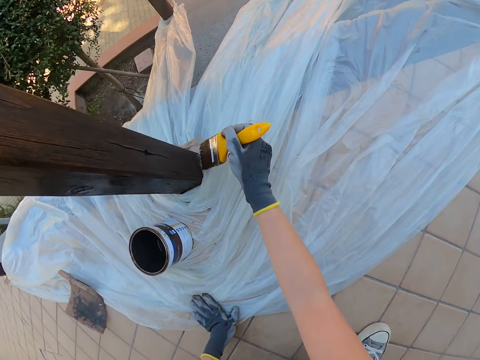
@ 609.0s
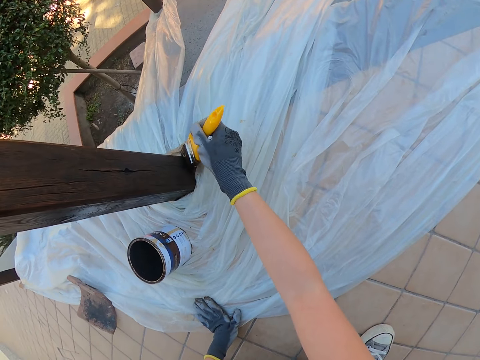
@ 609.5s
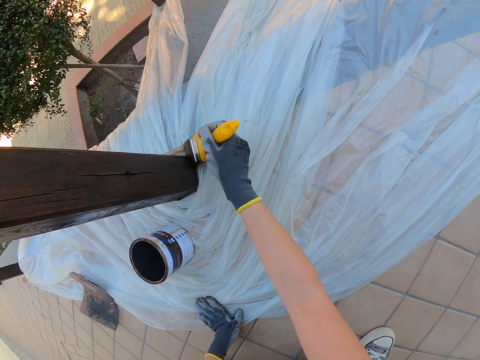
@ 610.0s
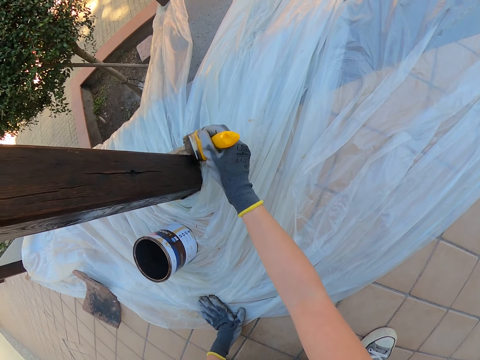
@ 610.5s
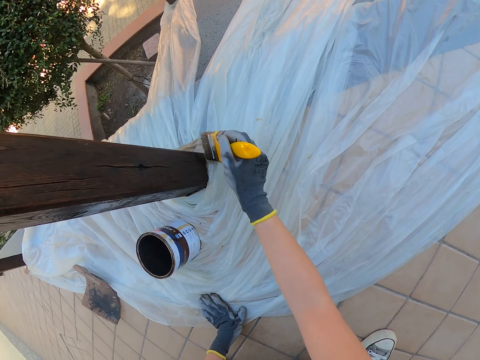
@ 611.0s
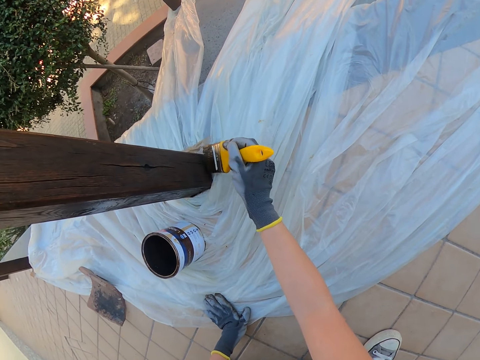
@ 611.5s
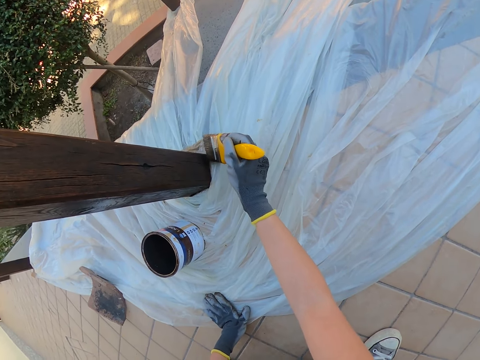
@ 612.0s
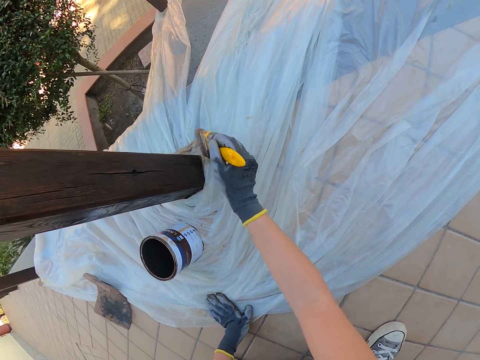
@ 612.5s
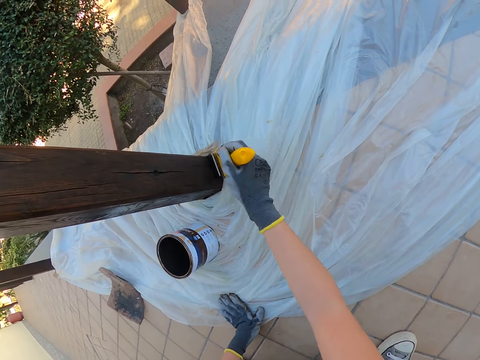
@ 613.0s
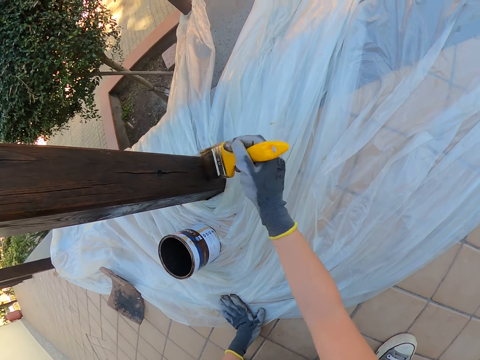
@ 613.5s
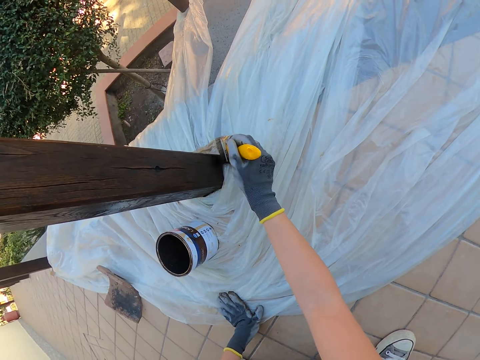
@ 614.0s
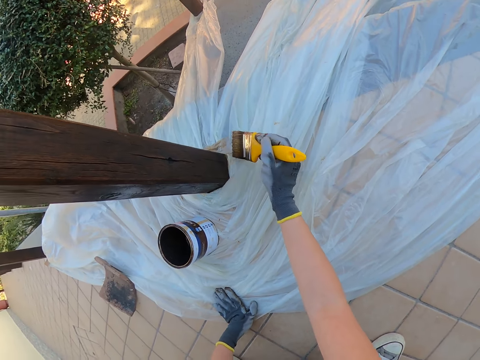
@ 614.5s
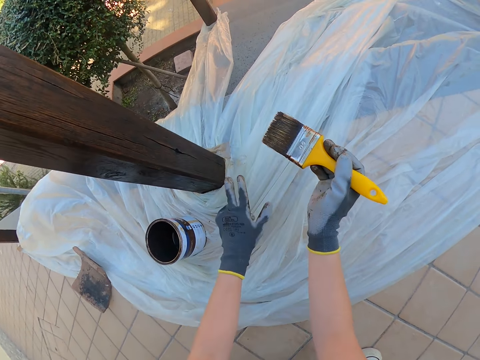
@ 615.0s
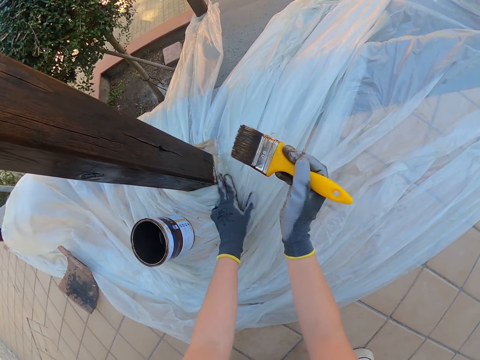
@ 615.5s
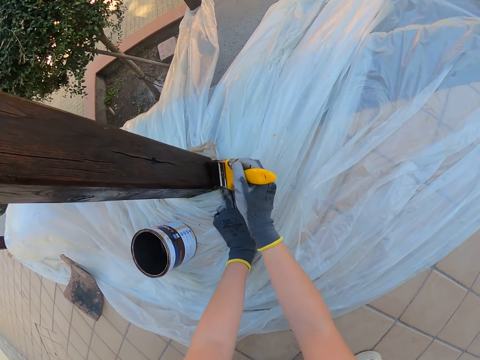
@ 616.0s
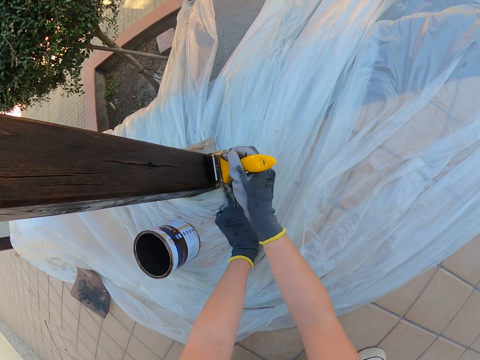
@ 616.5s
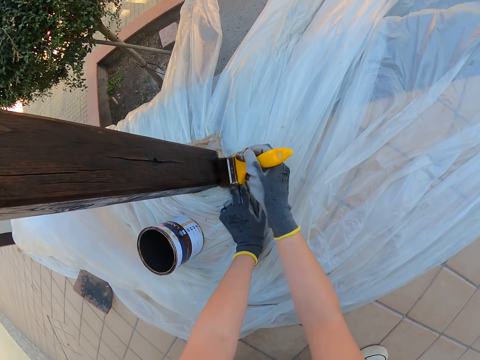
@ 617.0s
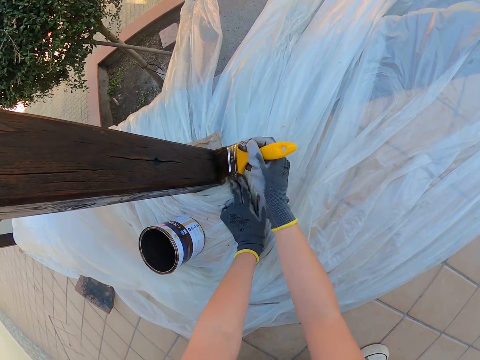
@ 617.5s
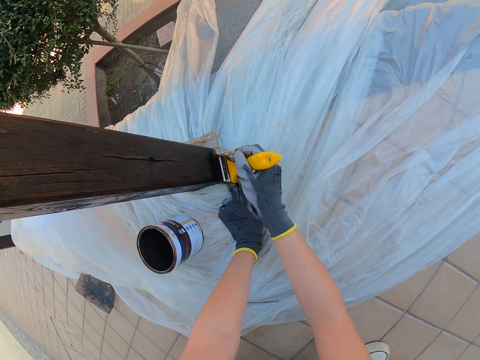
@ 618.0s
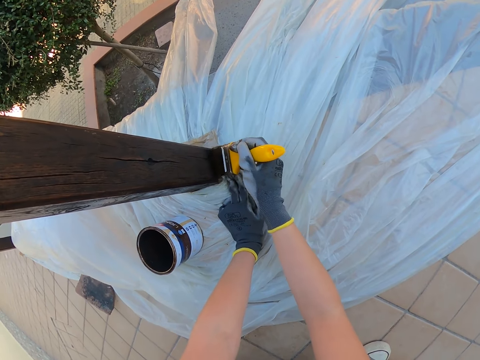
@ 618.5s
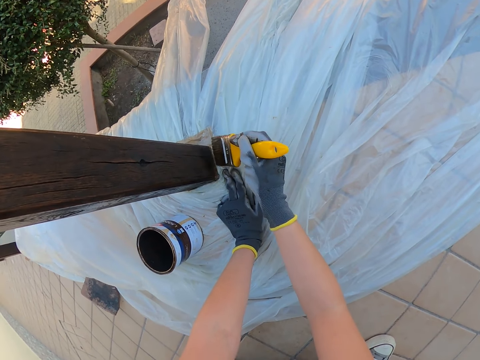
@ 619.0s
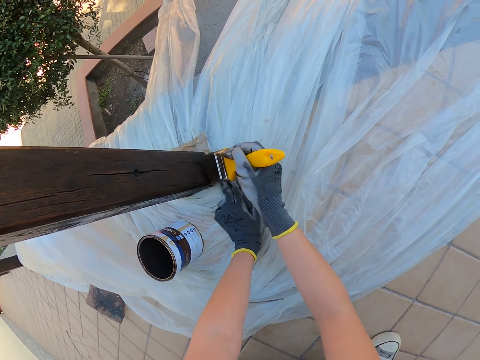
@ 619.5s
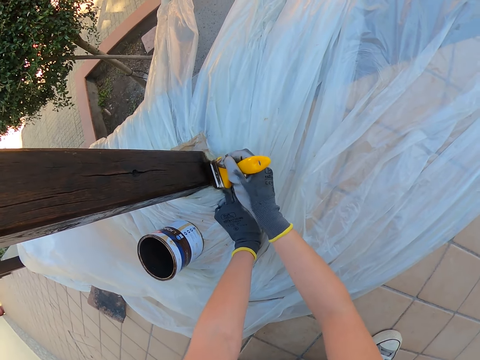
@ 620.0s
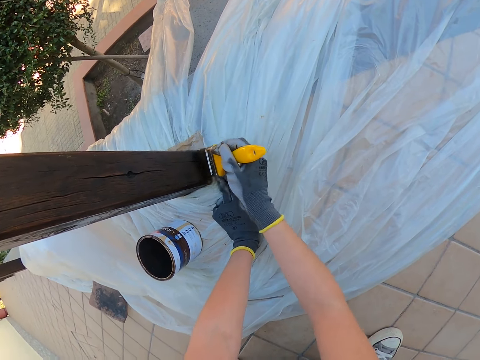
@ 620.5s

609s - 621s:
The camera wearer paints the exterior wooden railings. He stops painting. He holds the nylon paper firmly. He paints the exterior wooden railings. He adjusts the nylon with his left hand.

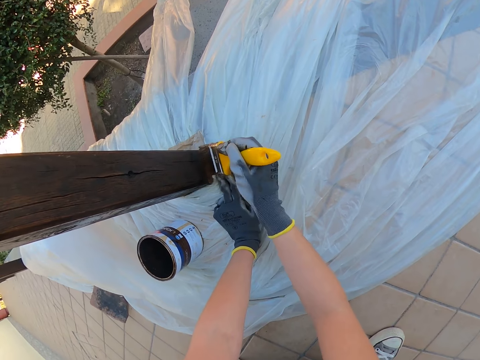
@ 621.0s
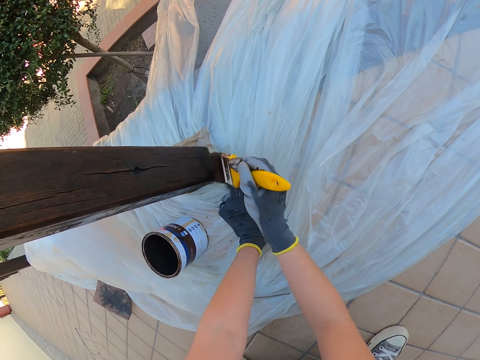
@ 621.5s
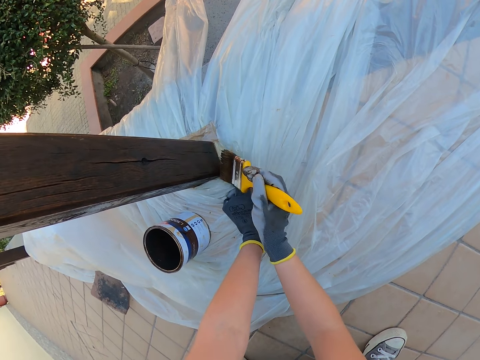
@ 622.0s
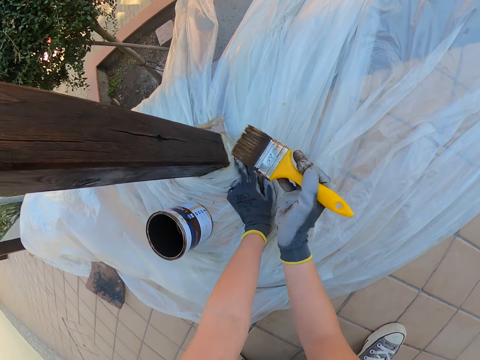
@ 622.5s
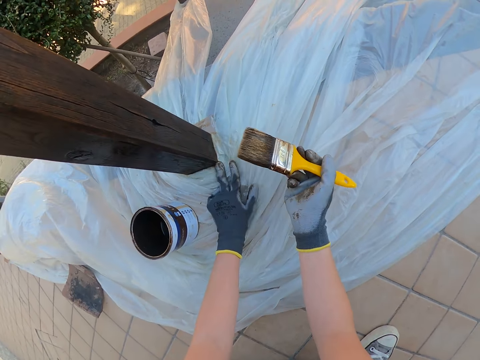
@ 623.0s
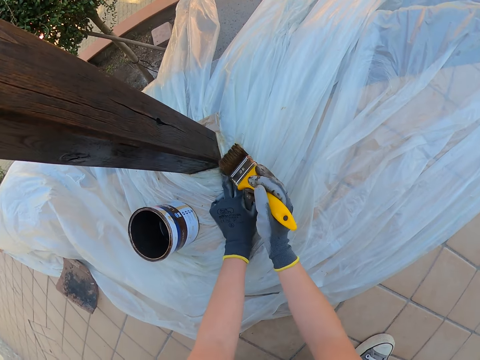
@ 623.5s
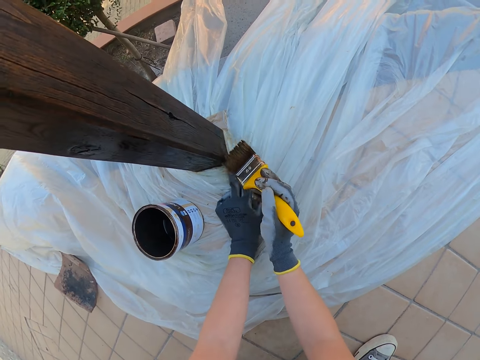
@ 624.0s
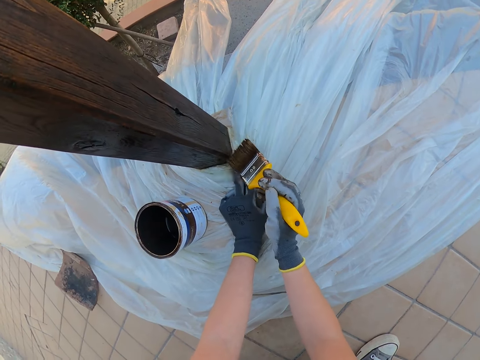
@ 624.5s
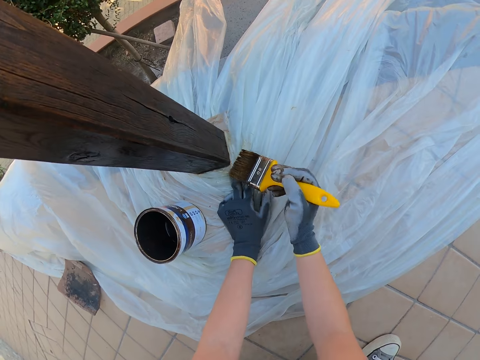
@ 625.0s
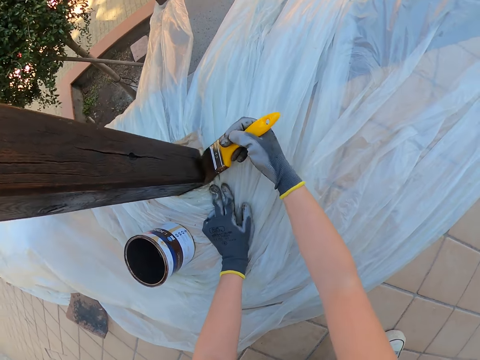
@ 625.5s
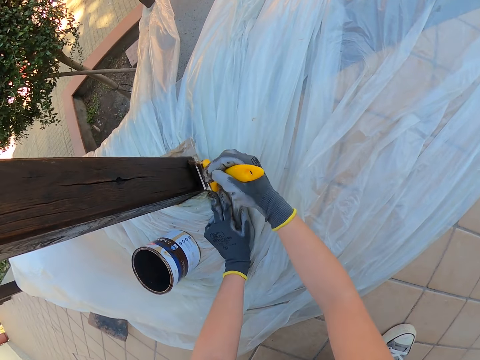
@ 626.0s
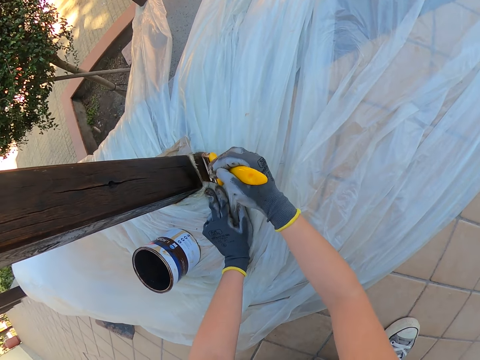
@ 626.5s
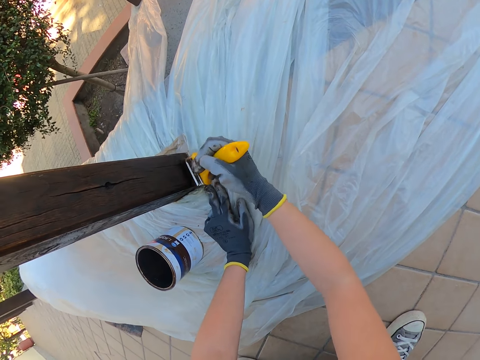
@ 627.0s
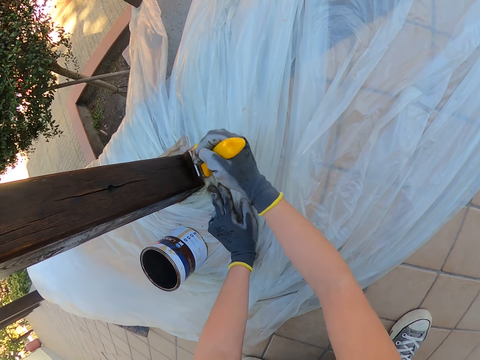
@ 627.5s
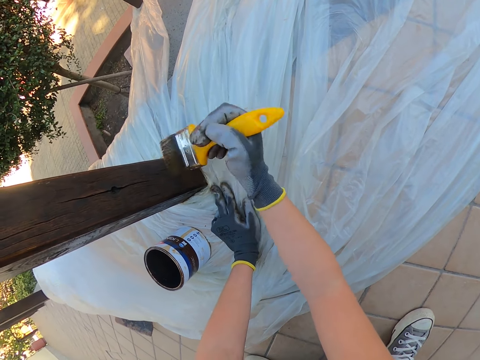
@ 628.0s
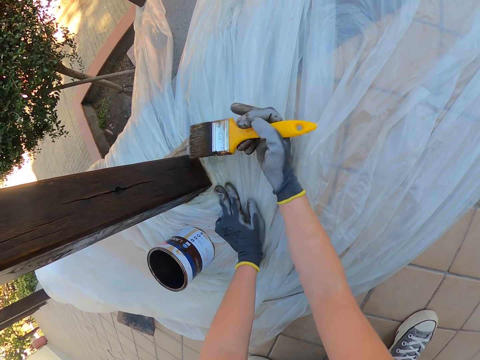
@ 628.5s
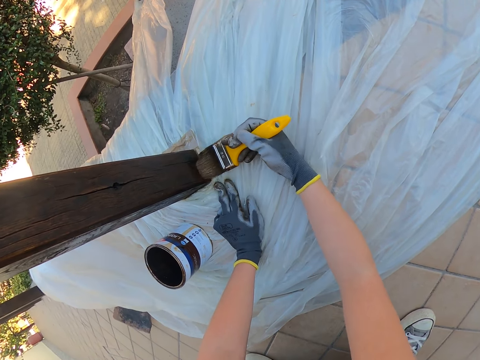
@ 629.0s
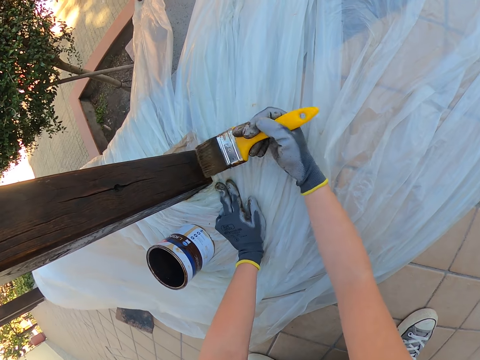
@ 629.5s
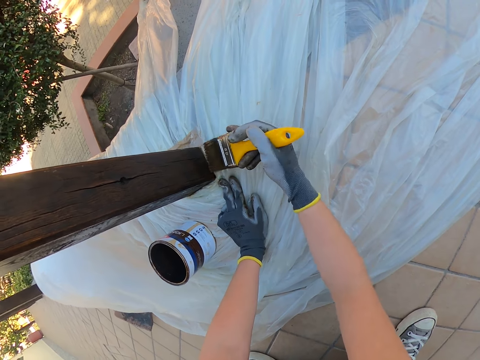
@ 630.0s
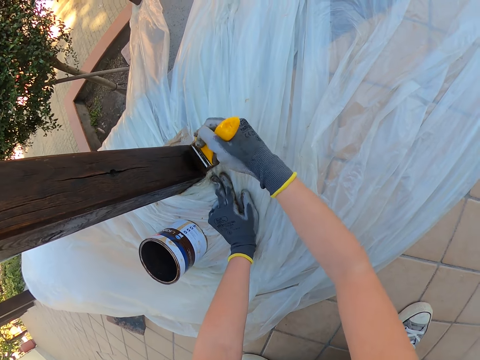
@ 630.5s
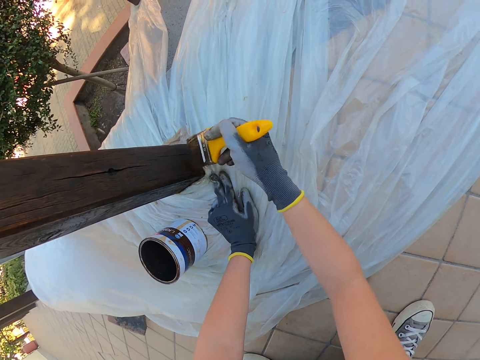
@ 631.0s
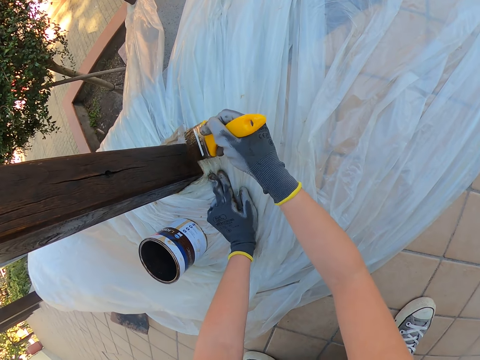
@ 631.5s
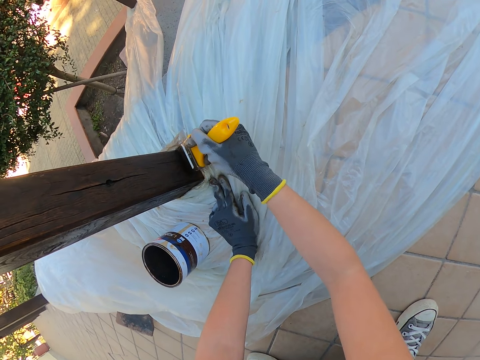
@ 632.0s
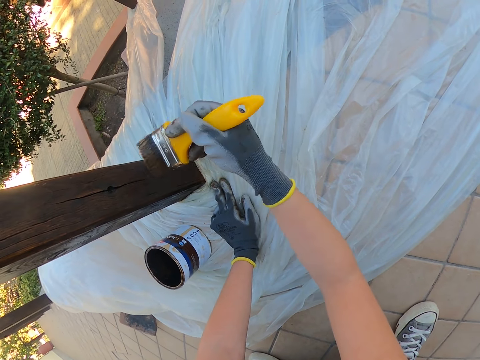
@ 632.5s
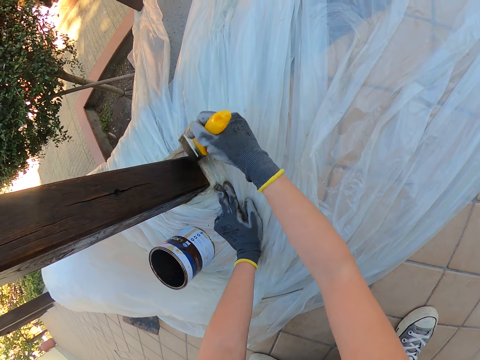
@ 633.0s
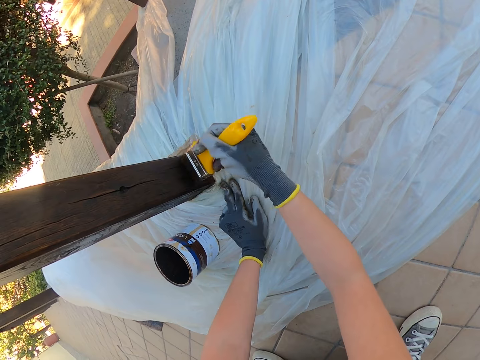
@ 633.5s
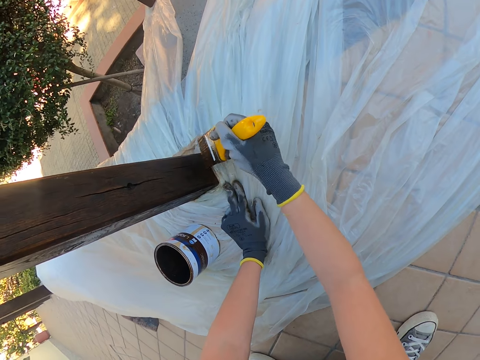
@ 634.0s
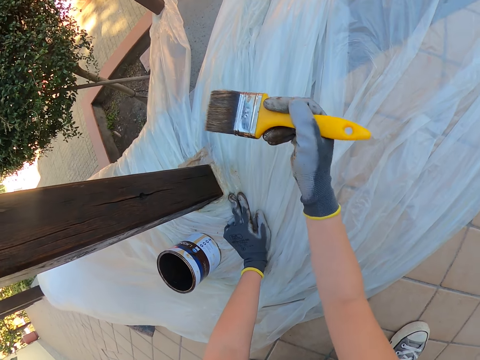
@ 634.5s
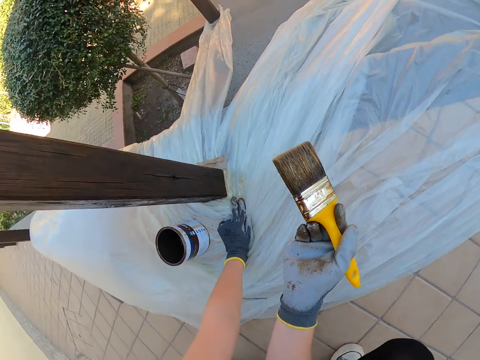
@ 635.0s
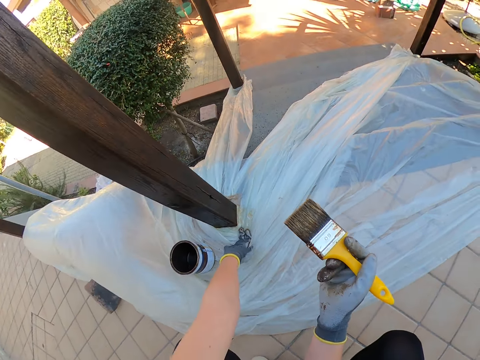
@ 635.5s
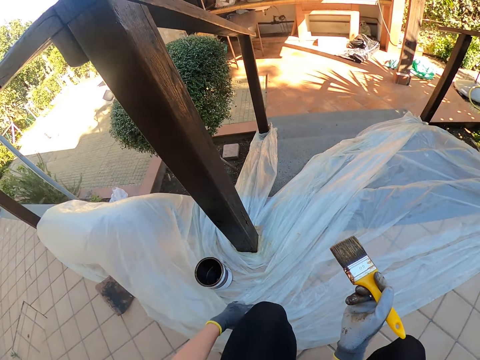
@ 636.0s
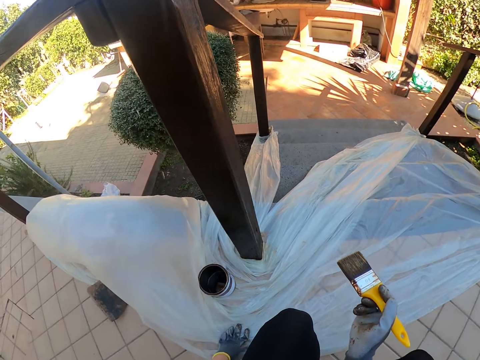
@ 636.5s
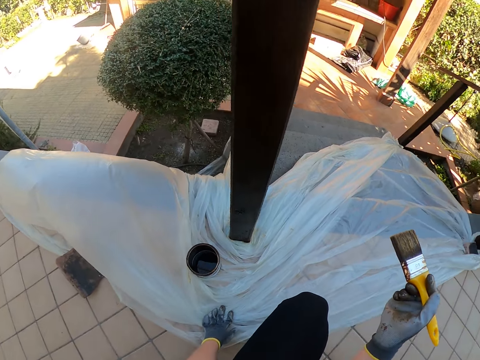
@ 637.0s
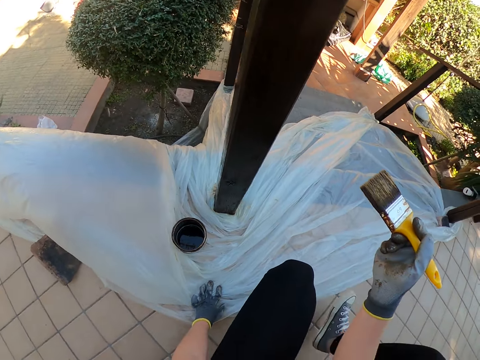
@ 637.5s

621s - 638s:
The camera wearer stops painting. They paint the exterior wooden railings. They stop painting. They turn around. They stand up.
